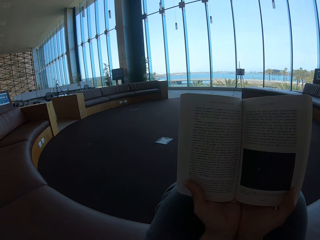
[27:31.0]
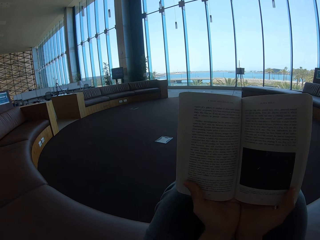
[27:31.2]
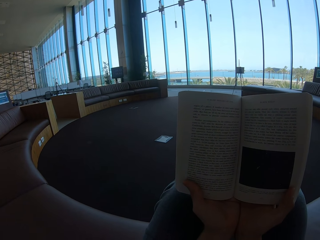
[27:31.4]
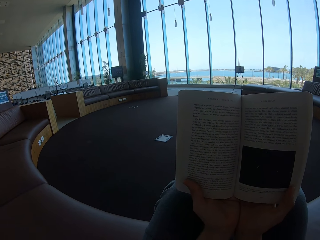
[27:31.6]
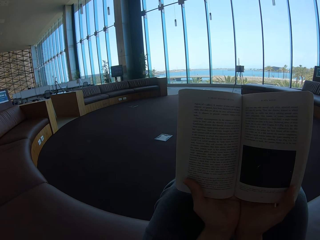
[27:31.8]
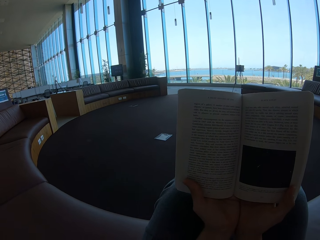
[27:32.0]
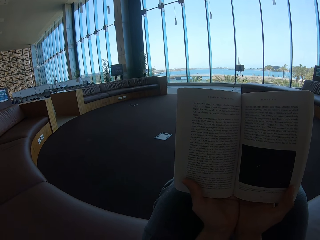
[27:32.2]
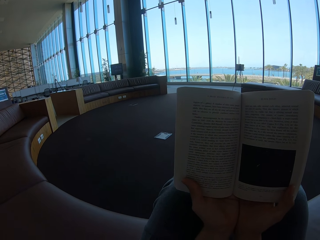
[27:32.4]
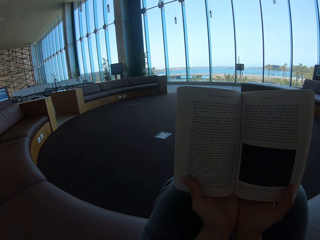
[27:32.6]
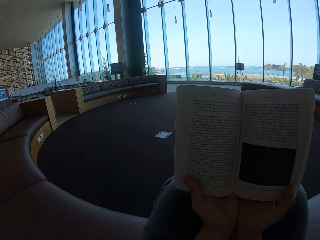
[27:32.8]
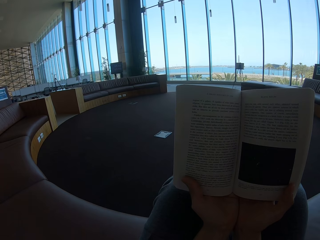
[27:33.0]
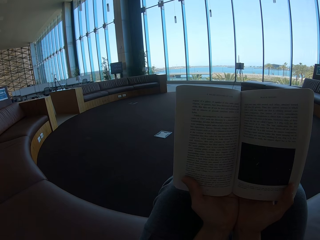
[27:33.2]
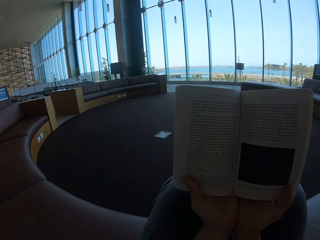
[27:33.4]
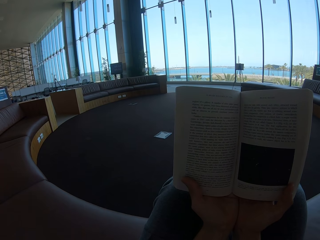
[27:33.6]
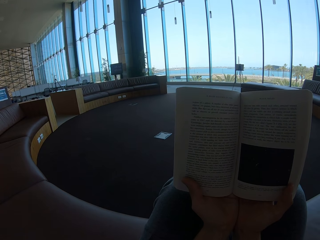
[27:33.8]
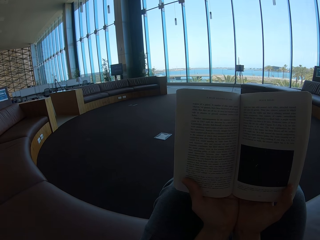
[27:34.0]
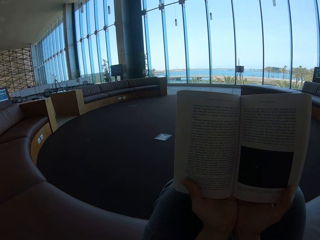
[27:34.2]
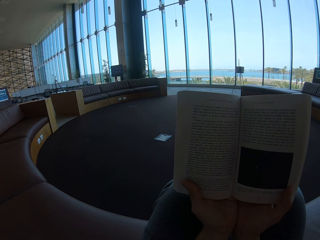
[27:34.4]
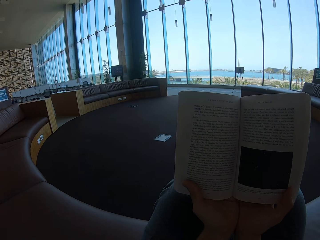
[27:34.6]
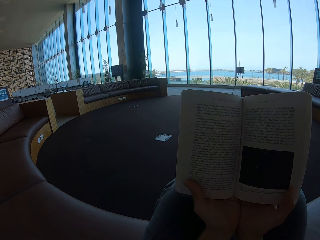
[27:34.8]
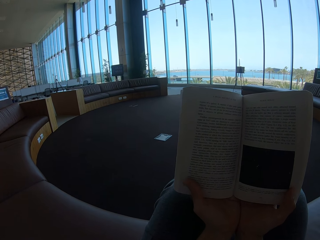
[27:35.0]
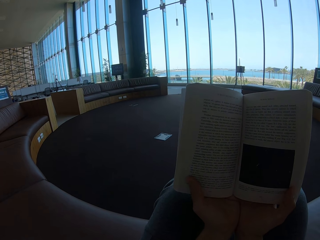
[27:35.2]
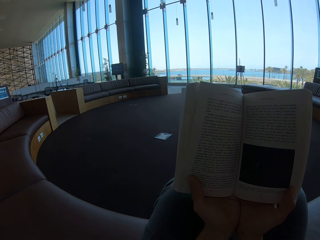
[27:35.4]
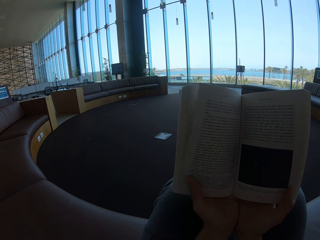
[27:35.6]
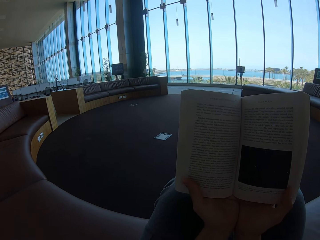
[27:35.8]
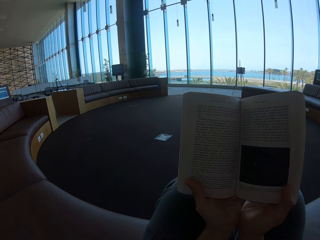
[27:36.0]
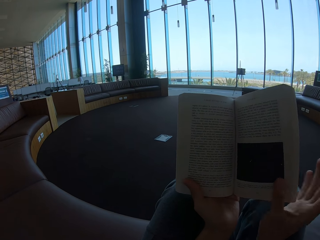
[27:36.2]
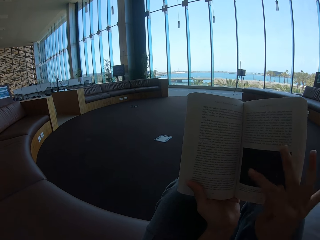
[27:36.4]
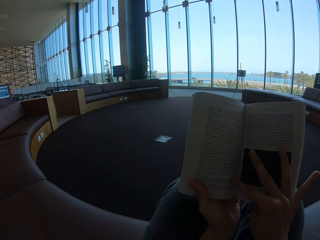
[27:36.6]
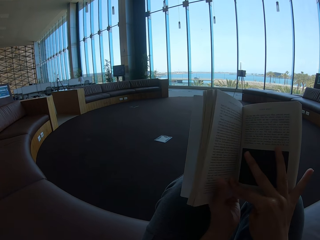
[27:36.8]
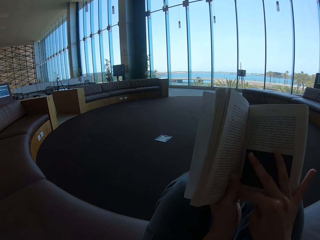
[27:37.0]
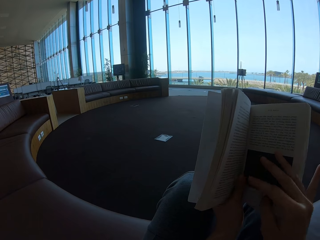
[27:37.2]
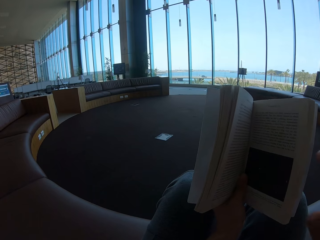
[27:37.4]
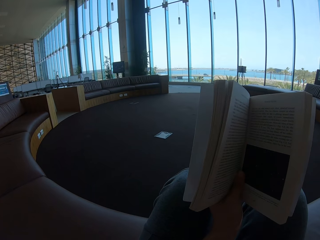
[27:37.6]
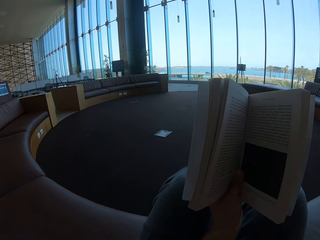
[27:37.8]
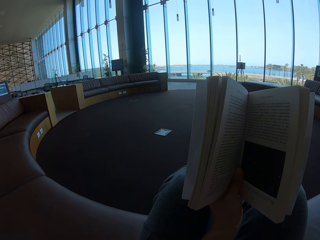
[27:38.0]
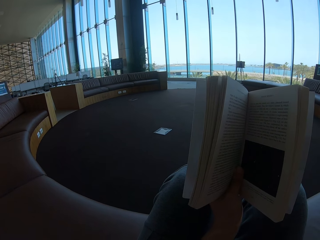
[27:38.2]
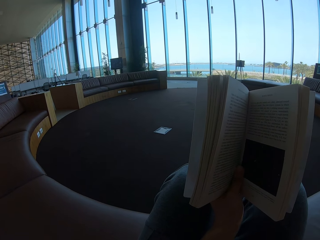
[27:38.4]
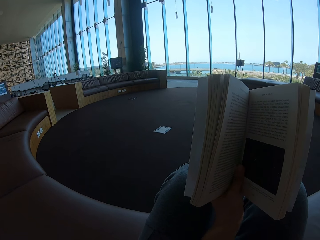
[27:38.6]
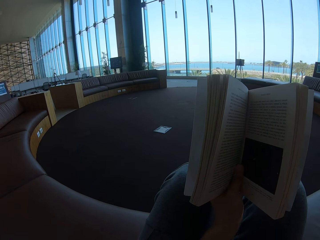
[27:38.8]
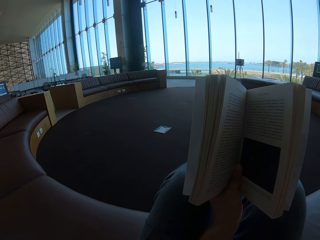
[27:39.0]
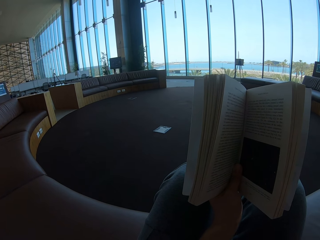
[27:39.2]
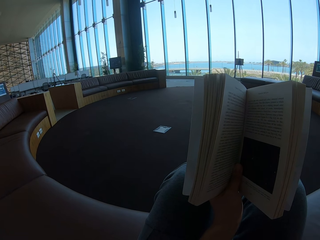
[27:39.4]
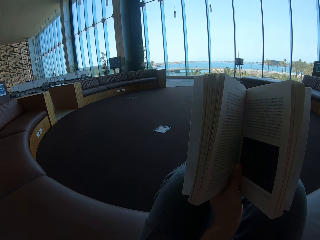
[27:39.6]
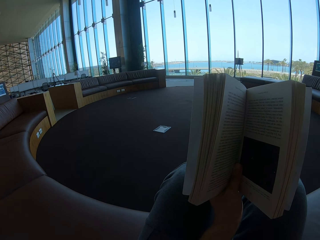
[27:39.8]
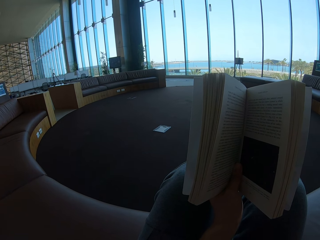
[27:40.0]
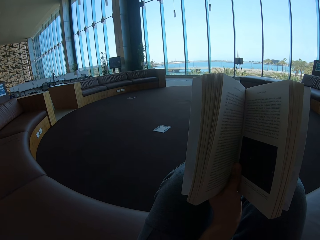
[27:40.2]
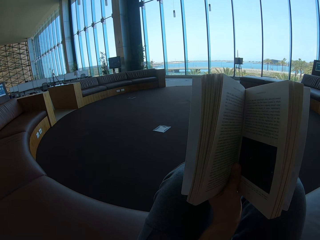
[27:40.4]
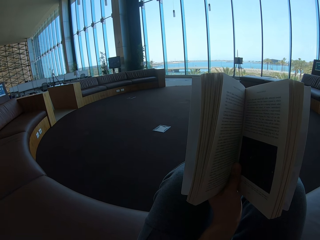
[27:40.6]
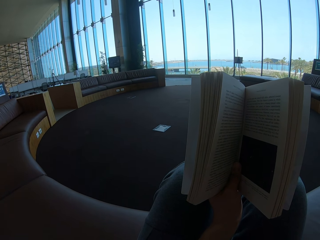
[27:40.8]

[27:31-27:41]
The camera wearer reads the story book. They hold the story book with the left hand.

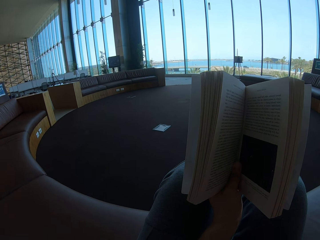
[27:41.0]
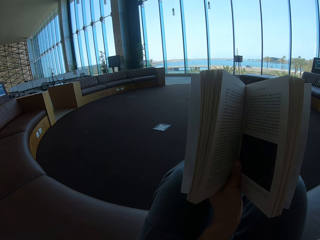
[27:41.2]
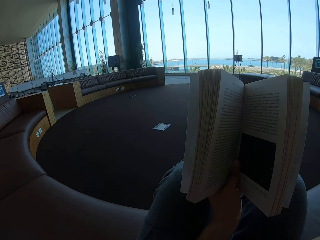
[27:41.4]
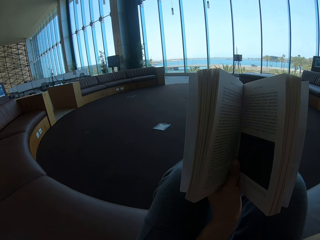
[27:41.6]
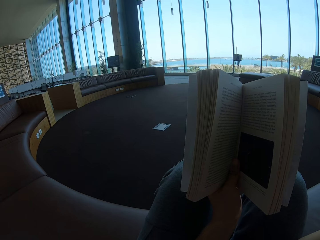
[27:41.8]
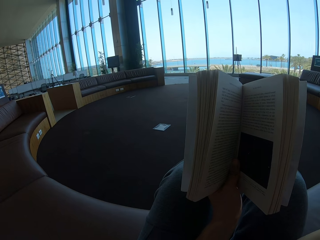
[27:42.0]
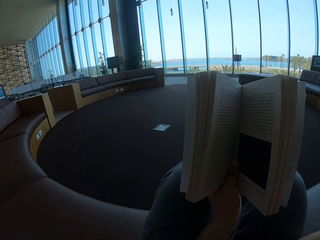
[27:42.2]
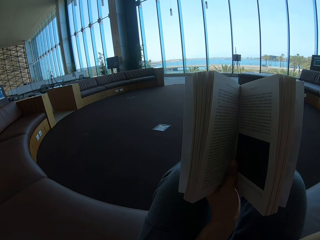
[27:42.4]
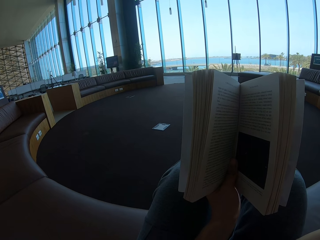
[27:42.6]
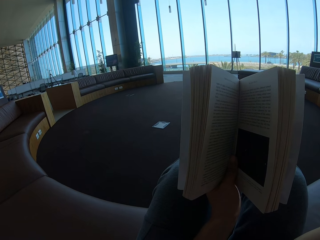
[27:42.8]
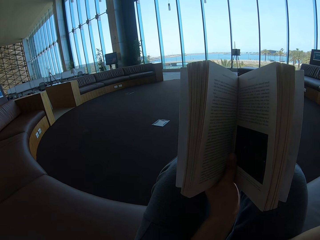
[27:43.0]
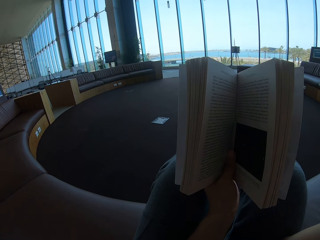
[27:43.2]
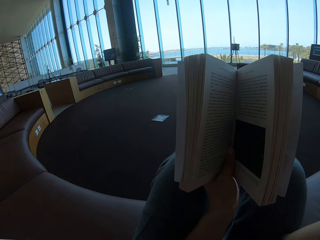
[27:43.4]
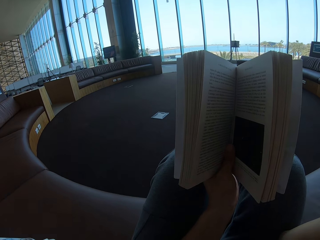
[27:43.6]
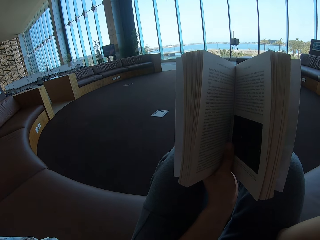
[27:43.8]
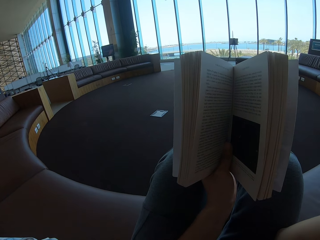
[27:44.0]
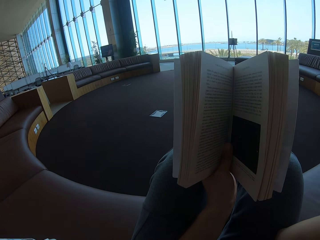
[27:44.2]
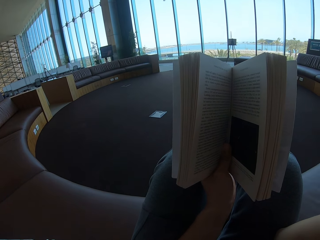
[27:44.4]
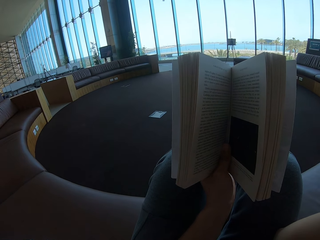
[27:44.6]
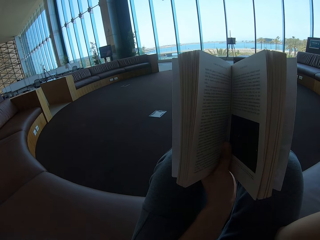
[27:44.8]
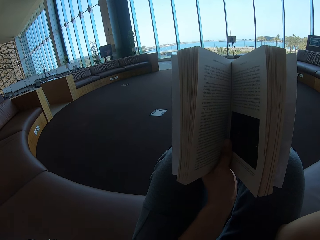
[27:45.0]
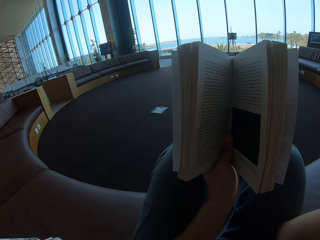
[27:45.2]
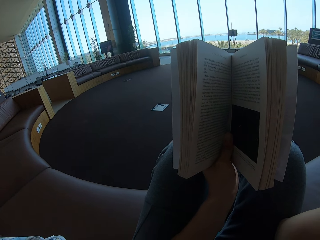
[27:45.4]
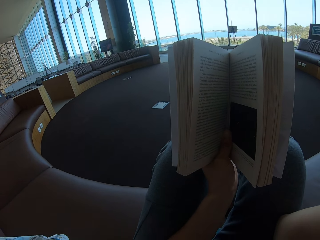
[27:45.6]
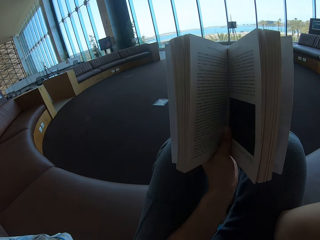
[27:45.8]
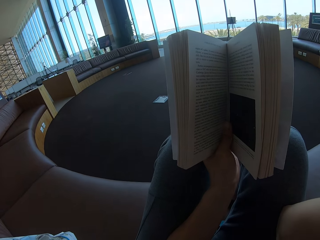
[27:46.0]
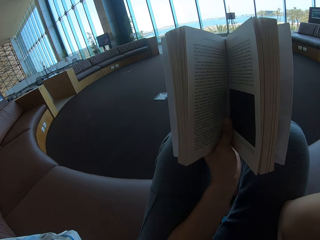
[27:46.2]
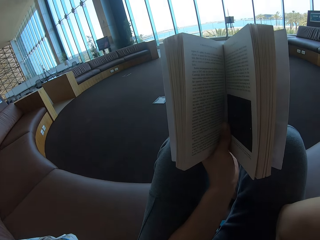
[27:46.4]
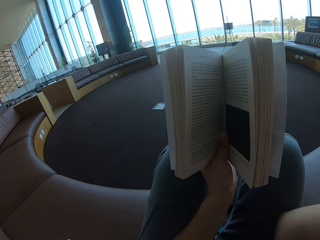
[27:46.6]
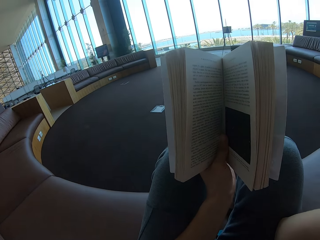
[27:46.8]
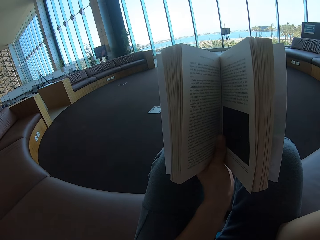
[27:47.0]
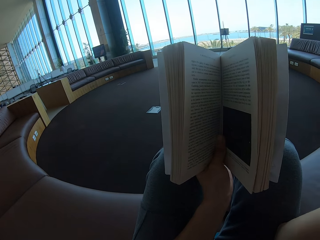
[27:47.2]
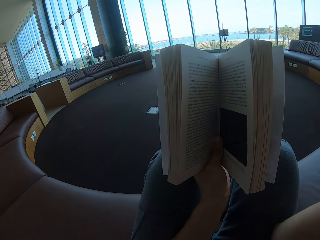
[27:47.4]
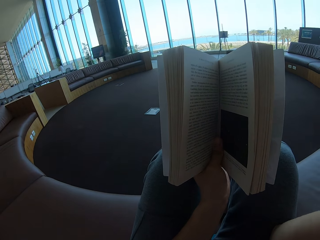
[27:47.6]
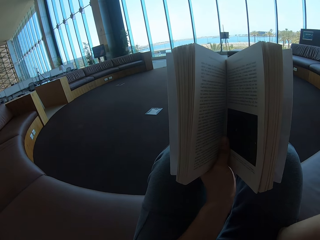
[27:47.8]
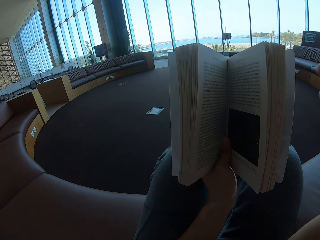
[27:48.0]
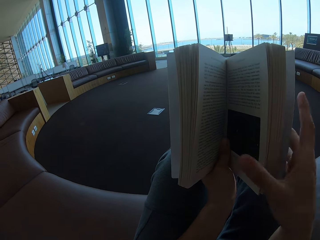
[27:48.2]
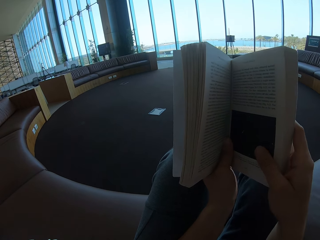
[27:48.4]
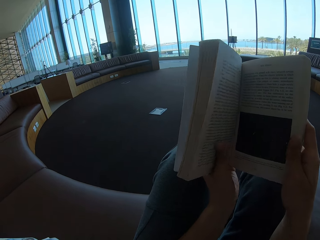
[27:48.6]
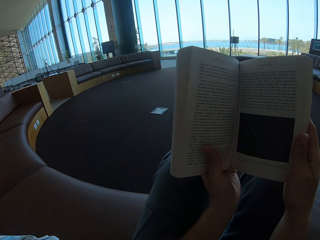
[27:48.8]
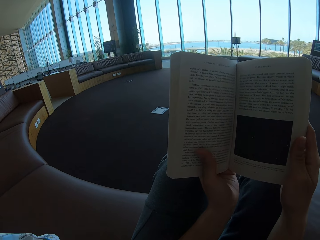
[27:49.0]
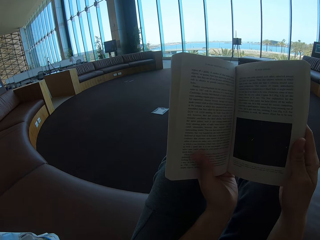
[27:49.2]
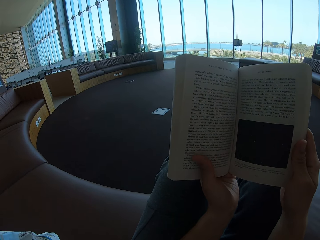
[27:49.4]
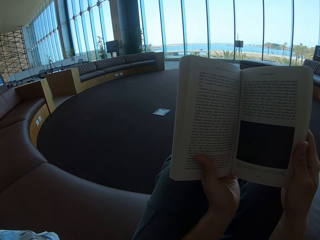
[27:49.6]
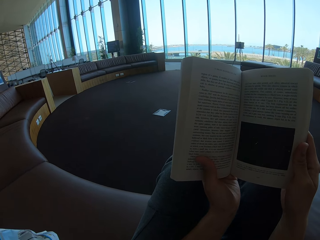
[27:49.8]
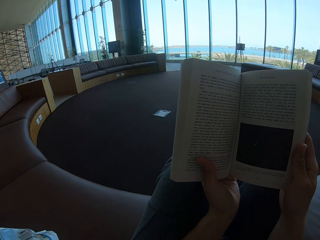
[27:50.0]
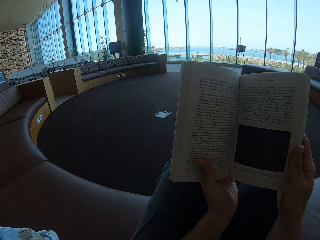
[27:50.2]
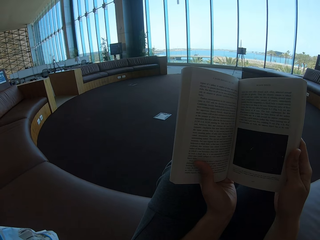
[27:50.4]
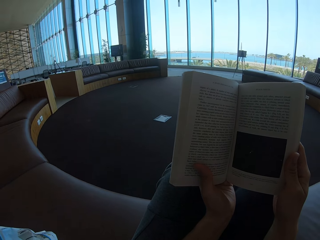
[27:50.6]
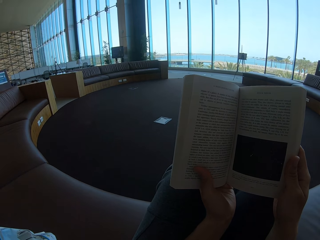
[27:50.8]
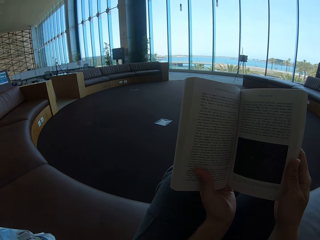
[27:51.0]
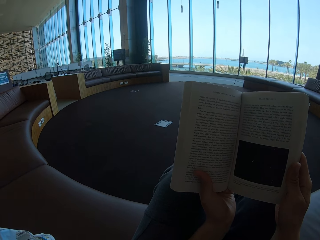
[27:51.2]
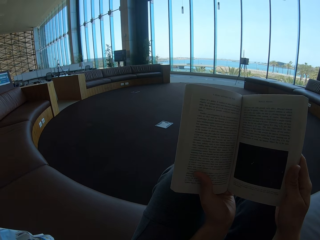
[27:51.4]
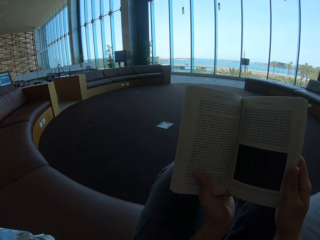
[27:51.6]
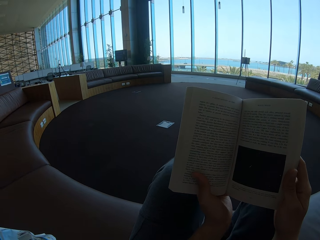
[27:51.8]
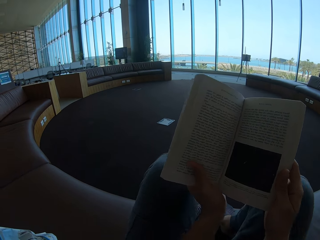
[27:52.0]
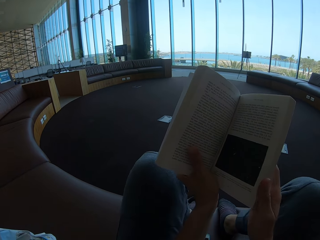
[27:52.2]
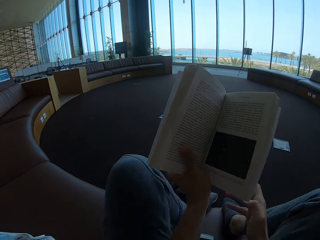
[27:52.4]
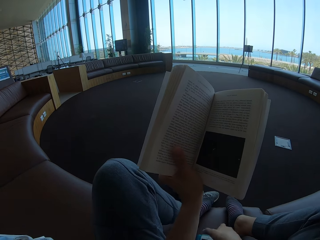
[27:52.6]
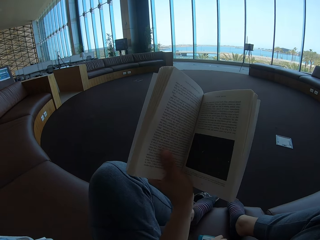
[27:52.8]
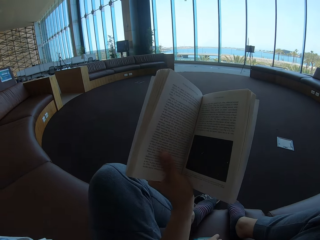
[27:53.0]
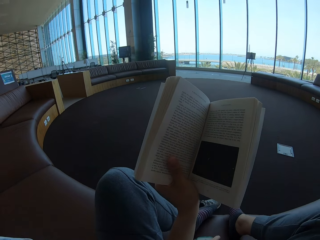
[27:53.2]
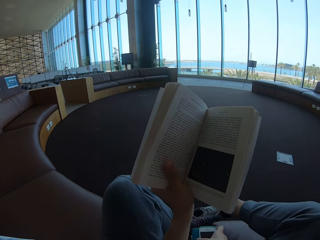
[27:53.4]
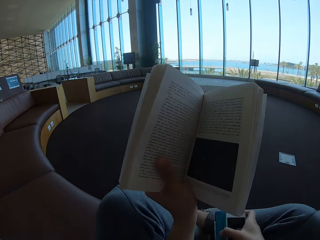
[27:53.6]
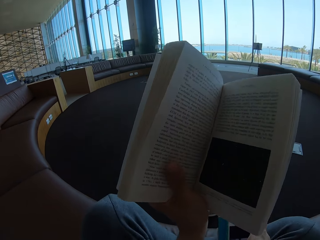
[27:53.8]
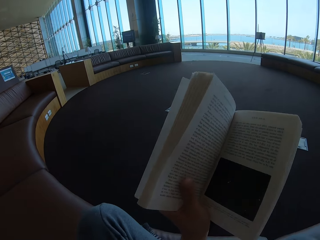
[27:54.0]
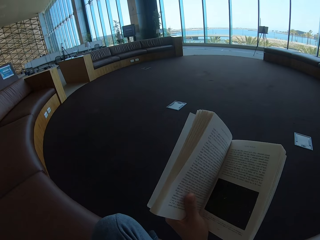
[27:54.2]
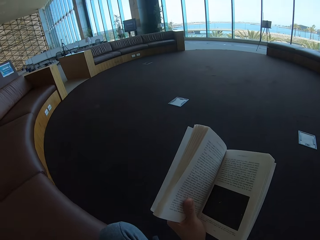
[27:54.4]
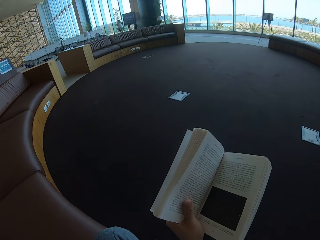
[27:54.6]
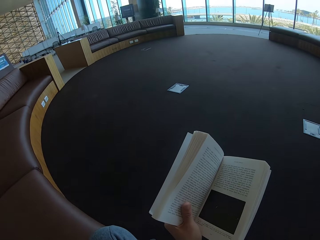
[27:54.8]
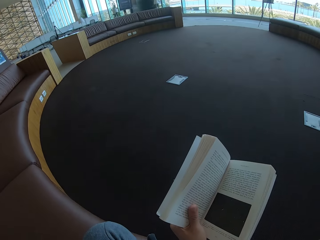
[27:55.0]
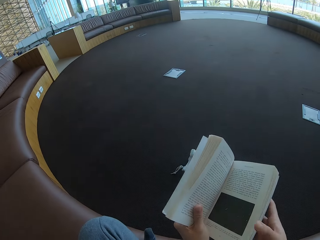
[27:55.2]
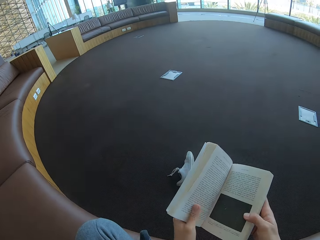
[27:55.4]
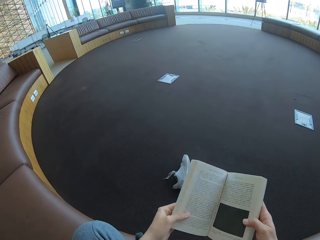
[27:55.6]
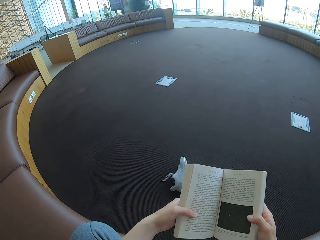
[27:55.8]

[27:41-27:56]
The camera wearer reads the story book. They hold the story book with both hands. They pick up their phone. They hold the story book with the left hand. They put the phone down.
